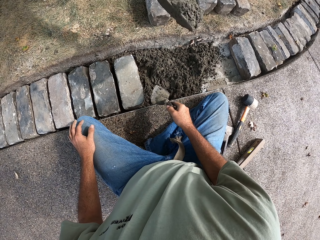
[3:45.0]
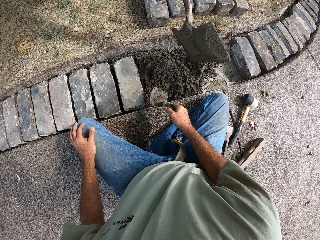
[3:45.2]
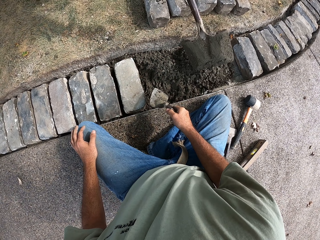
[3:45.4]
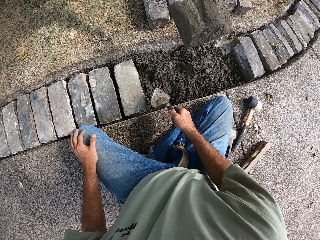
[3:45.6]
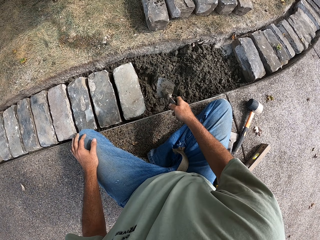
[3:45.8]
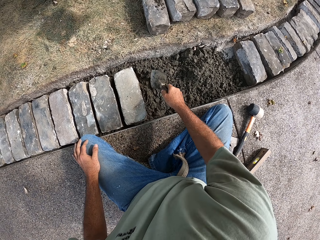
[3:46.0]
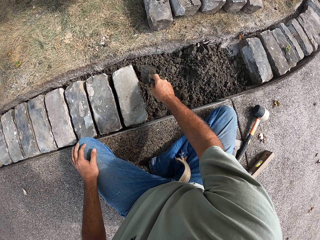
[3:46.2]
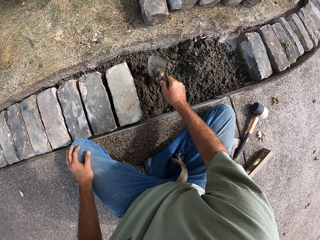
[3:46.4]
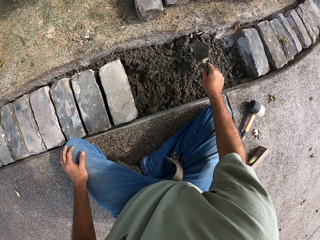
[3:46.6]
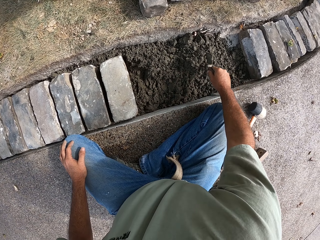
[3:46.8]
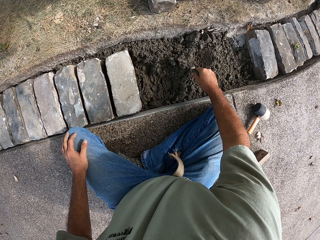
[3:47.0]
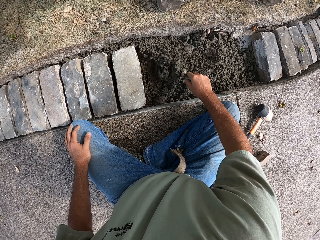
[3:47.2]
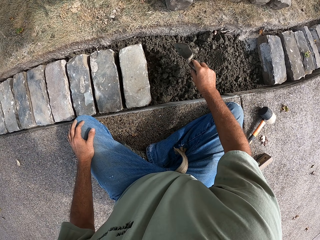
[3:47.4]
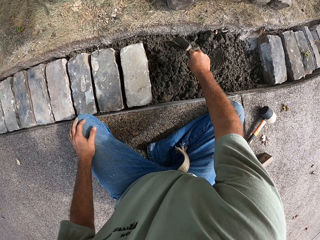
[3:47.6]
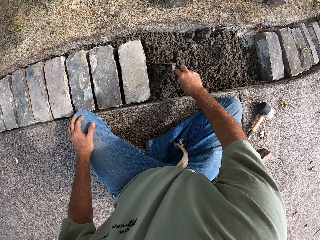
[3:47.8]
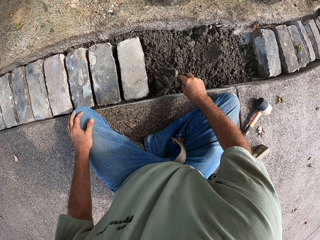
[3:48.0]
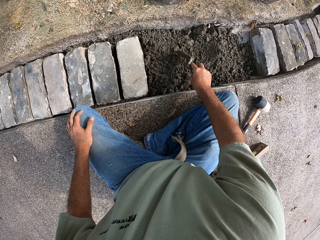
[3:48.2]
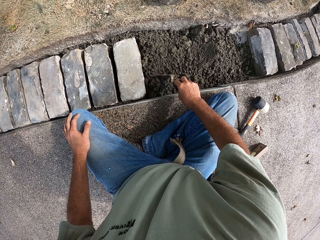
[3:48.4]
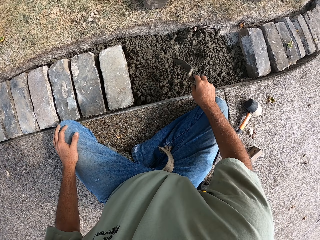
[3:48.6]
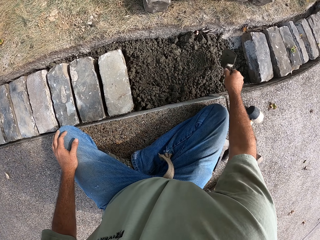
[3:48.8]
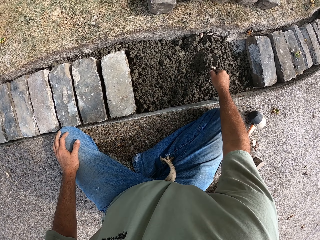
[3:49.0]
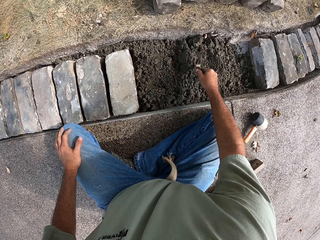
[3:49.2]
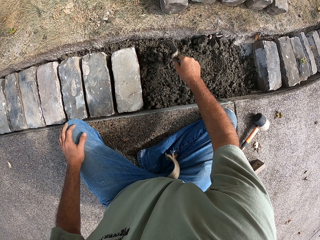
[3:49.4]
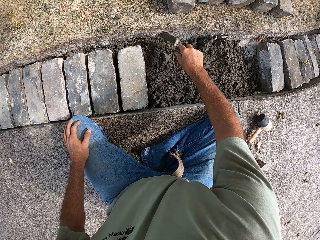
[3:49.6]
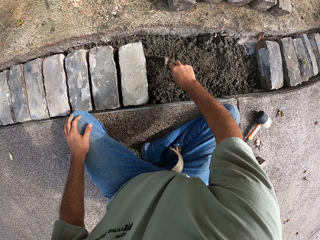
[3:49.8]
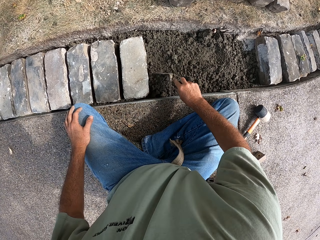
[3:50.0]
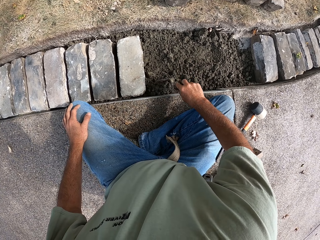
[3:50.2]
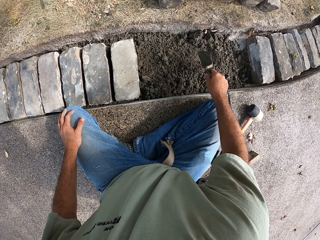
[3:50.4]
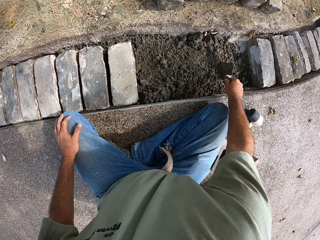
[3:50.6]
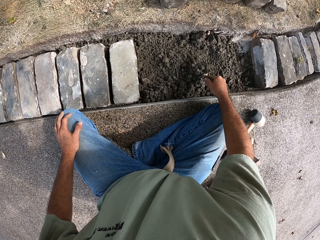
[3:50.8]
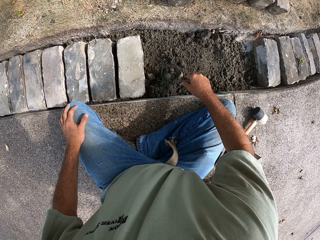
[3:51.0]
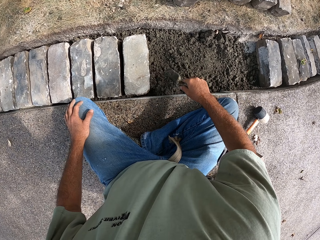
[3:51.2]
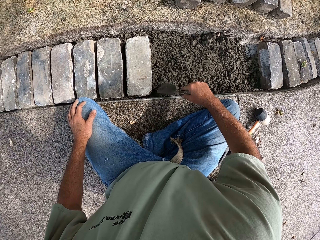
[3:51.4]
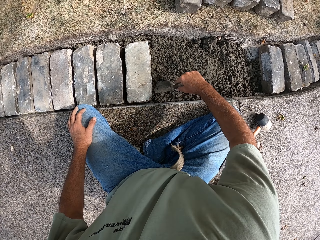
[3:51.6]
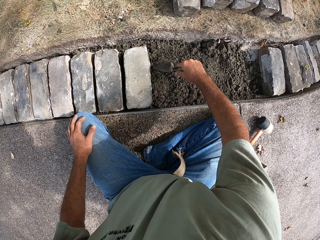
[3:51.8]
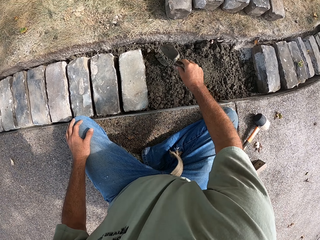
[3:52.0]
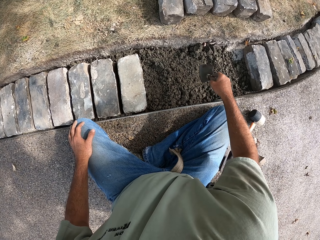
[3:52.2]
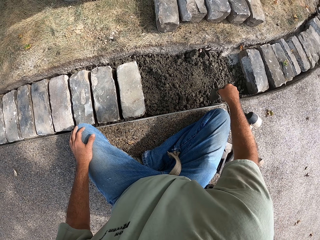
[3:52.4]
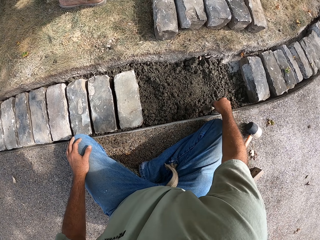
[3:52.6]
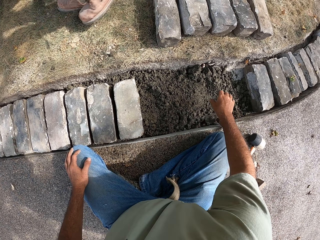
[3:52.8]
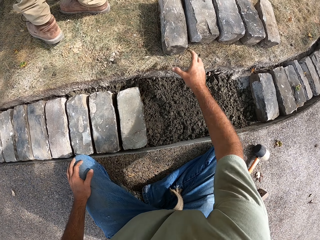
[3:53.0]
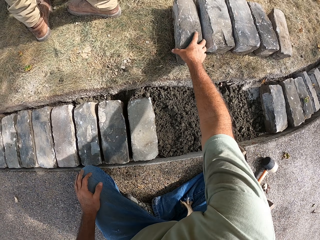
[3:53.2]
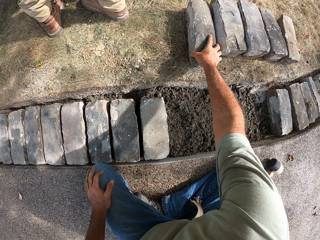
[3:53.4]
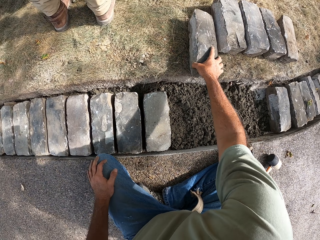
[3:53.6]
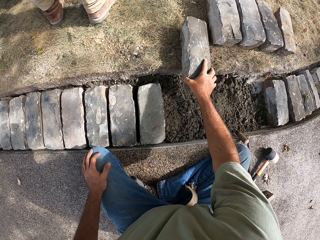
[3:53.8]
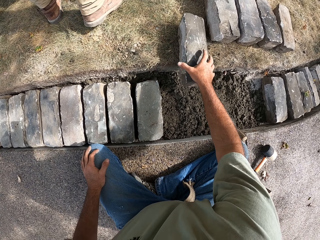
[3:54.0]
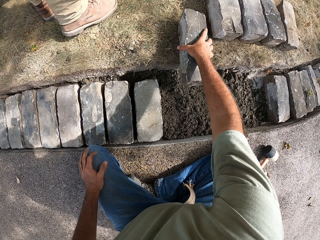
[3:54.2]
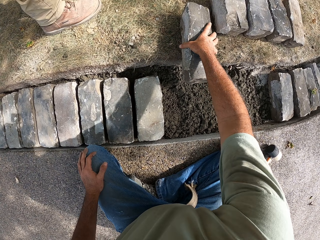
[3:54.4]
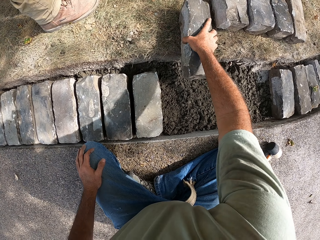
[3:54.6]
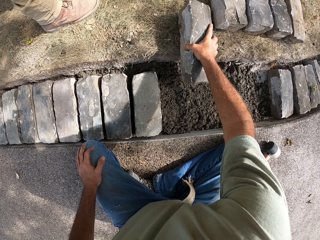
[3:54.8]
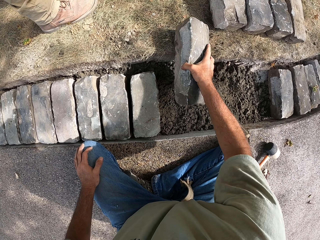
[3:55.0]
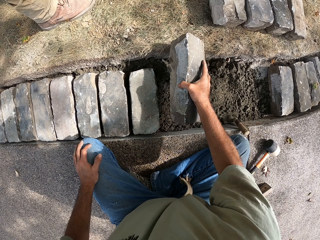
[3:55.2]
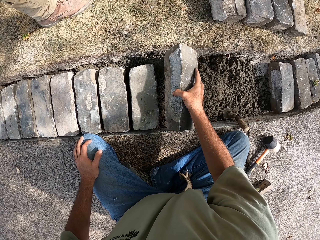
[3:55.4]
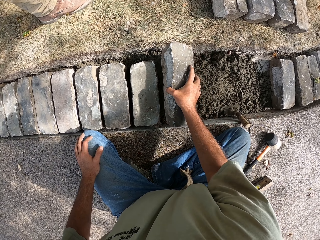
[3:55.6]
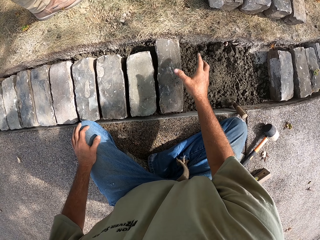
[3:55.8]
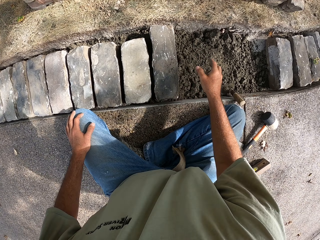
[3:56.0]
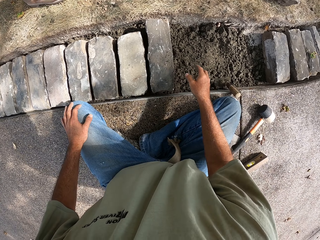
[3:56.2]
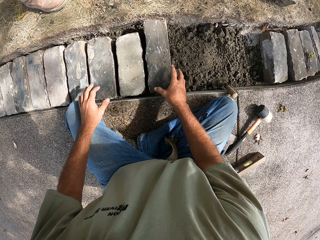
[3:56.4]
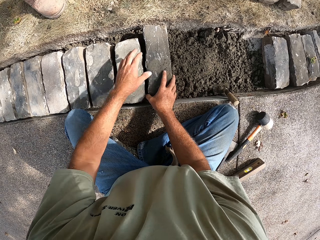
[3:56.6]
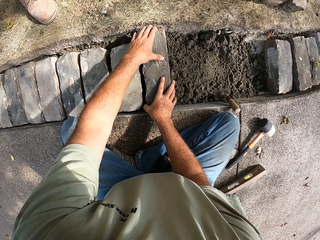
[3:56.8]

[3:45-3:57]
The camera wearer flattens the concrete with the trowel. He puts the trowel on the concrete. He picks up a block with his right hand.

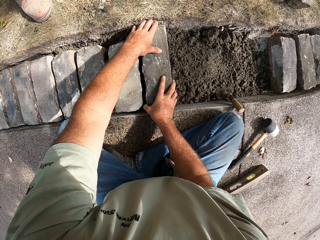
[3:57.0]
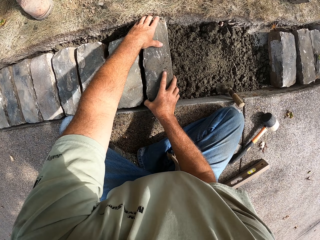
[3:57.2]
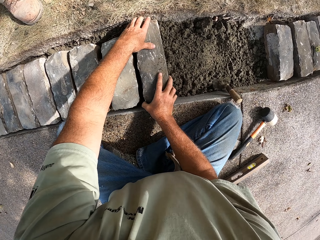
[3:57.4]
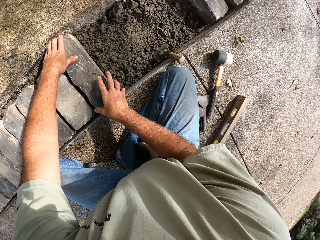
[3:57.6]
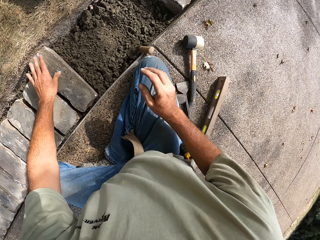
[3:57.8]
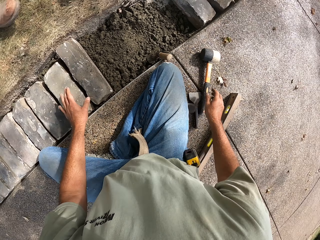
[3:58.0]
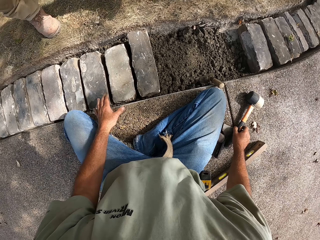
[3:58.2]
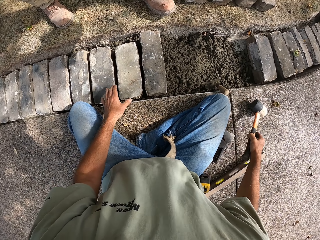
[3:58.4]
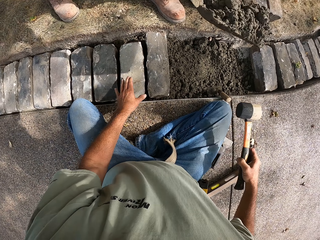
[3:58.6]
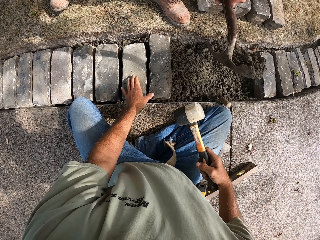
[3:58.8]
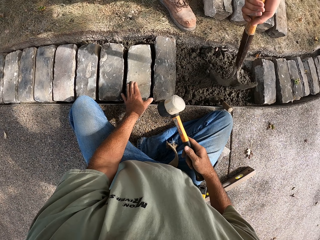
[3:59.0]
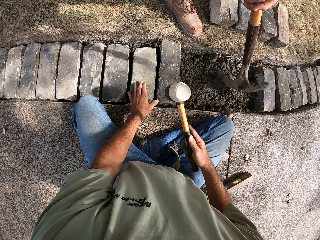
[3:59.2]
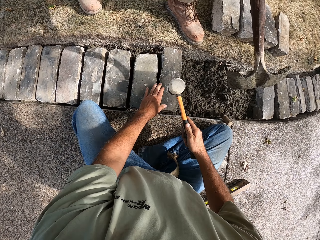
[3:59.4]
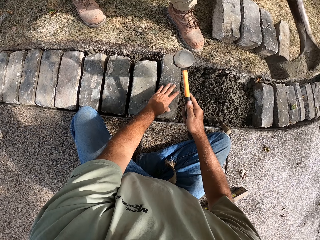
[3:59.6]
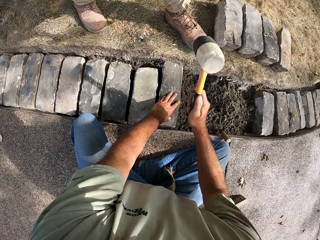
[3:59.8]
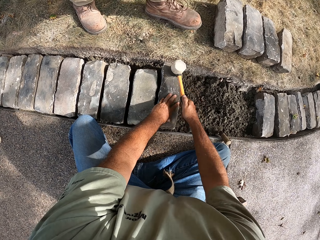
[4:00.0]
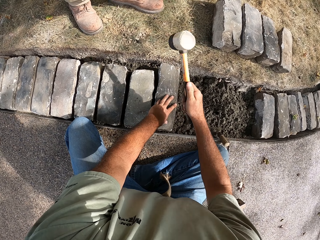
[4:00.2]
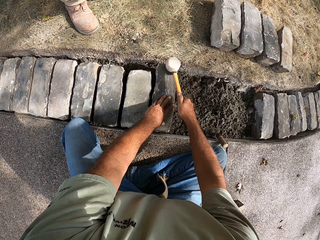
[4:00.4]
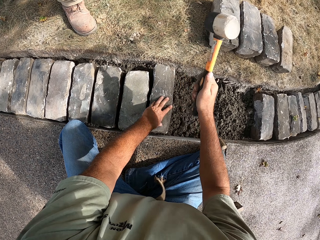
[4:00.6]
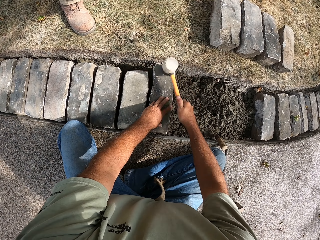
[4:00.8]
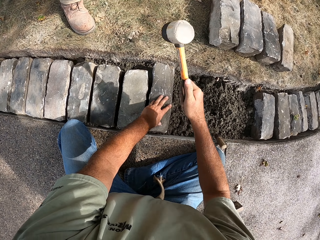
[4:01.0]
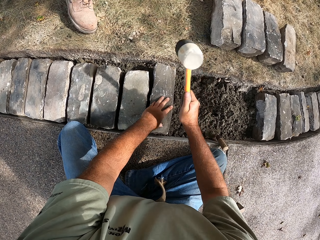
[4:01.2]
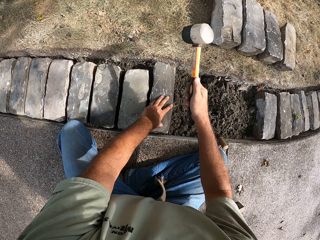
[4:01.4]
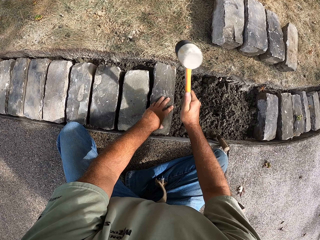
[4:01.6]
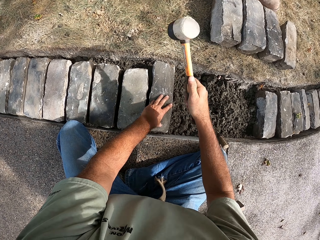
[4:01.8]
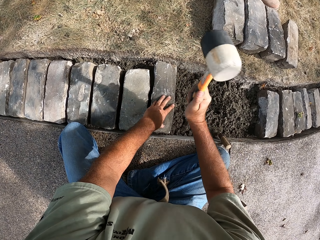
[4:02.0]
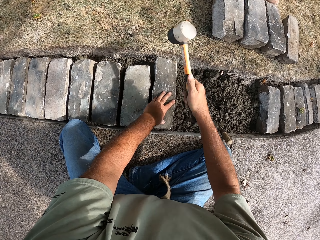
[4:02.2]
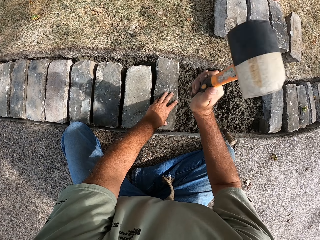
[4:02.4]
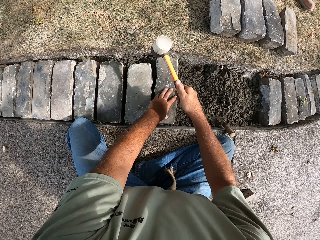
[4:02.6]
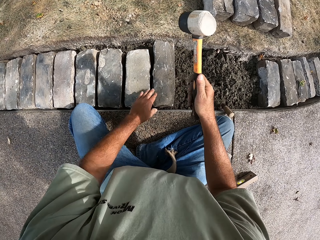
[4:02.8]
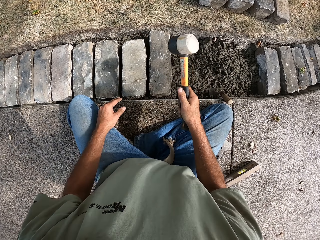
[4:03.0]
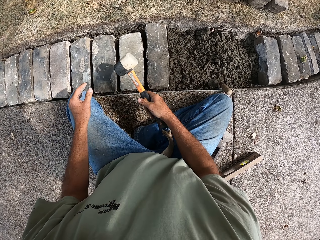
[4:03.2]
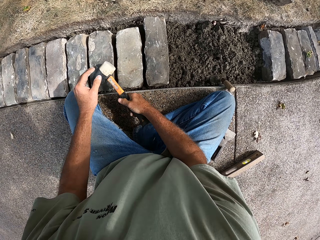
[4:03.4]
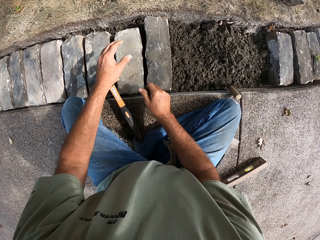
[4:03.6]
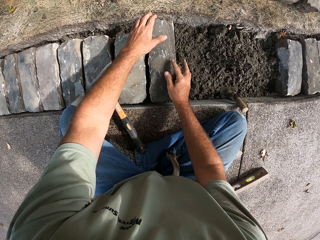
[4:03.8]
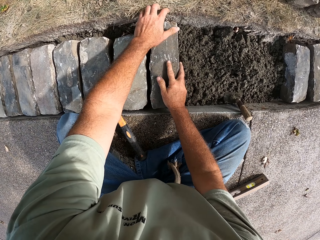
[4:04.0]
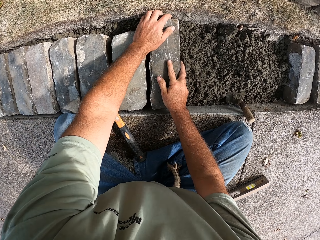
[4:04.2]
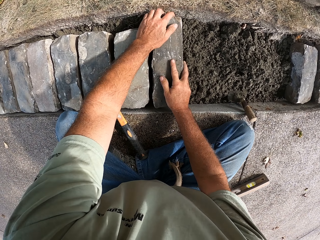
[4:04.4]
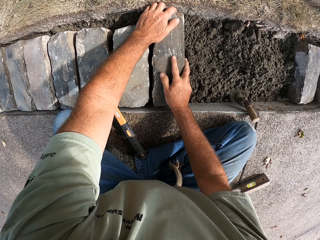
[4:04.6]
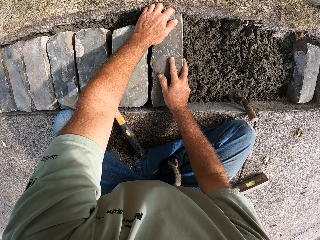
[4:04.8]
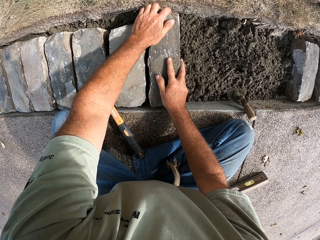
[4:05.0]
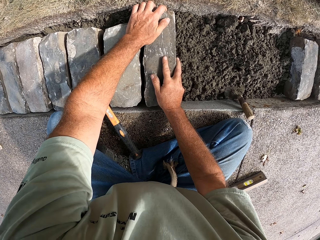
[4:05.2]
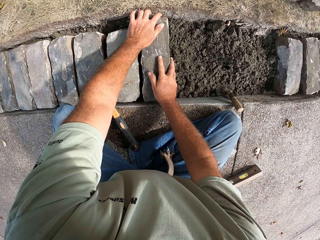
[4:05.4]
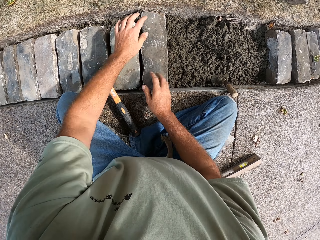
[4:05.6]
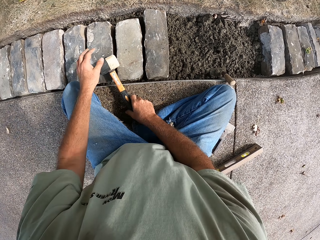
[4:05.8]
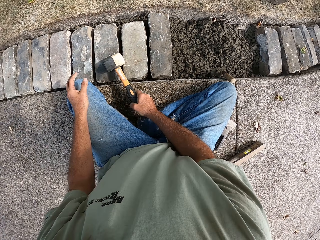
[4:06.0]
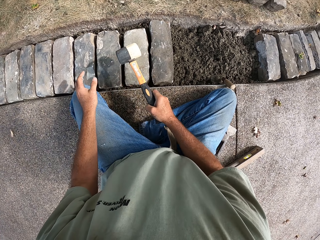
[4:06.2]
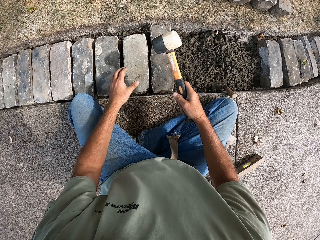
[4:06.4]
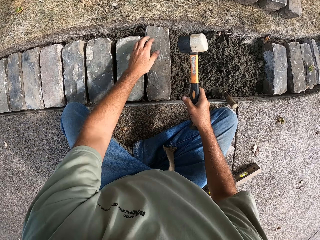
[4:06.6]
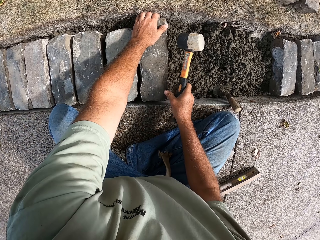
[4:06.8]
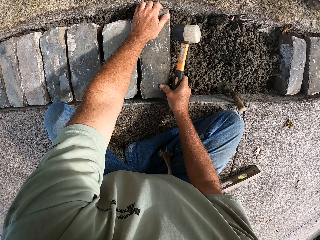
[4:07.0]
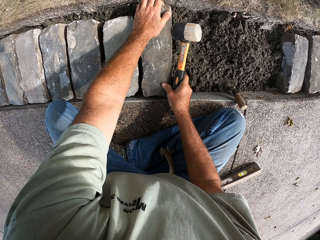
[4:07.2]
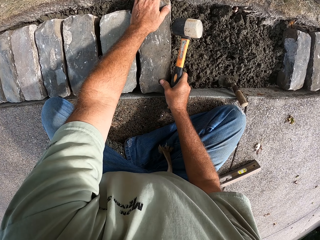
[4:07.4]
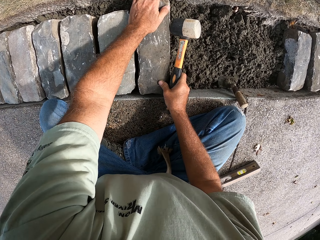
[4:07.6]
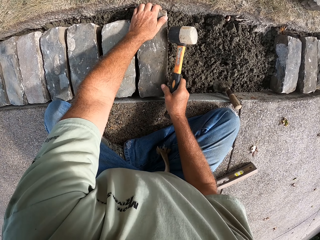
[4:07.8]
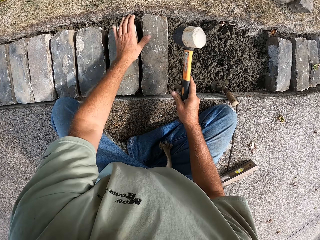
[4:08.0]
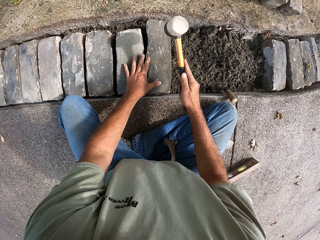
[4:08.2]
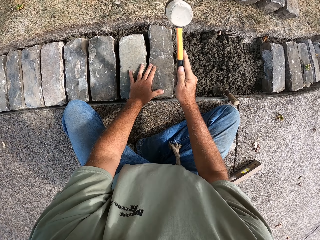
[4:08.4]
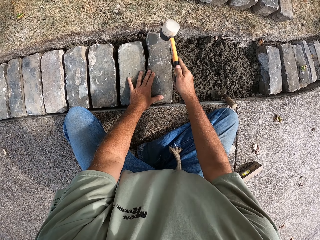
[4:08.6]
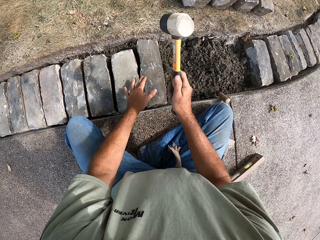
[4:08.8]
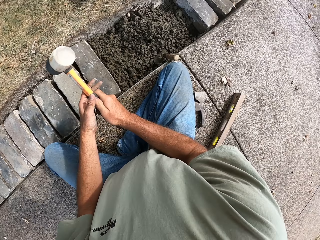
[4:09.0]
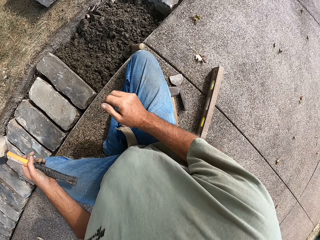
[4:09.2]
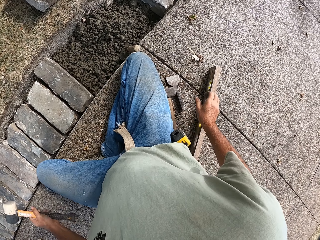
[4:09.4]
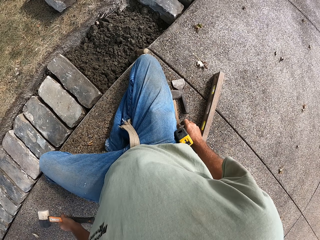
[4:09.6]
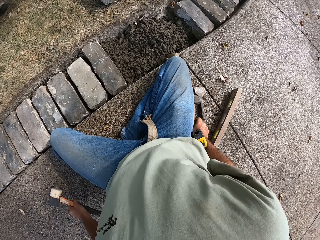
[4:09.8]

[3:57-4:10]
The camera wearer puts the block on the concrete. He picks up a hammer with his right hand. He beats the block with the hammer. He puts the hammer on the blocks. He fixes the block with his hands. He picks up the hammer with his right hand. He beats the block with the hammer.
